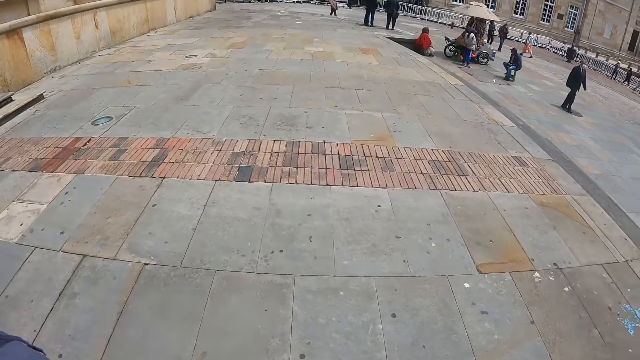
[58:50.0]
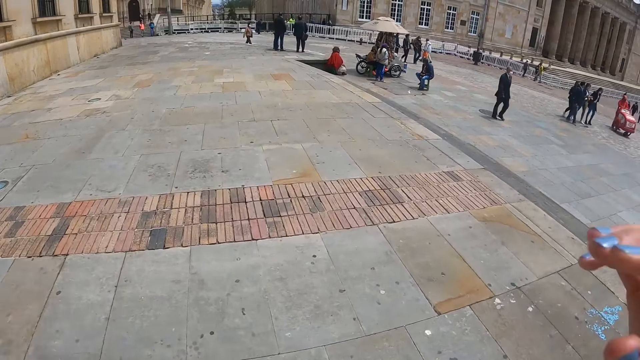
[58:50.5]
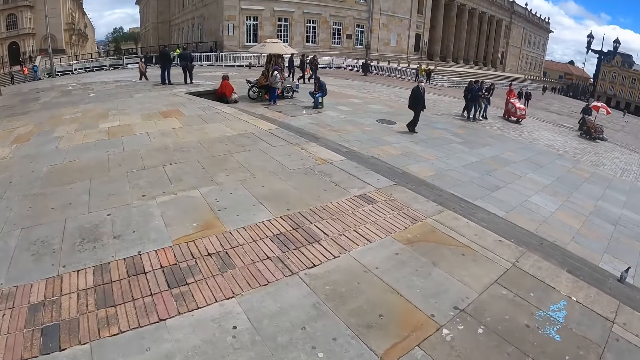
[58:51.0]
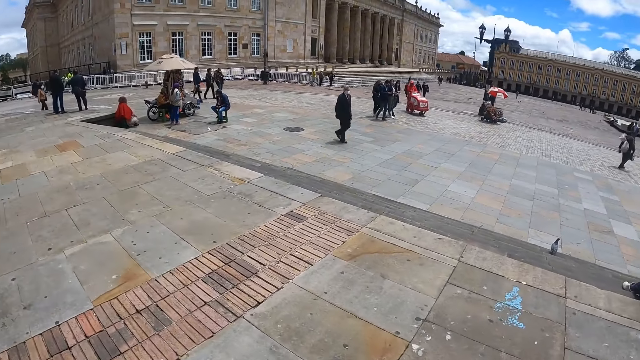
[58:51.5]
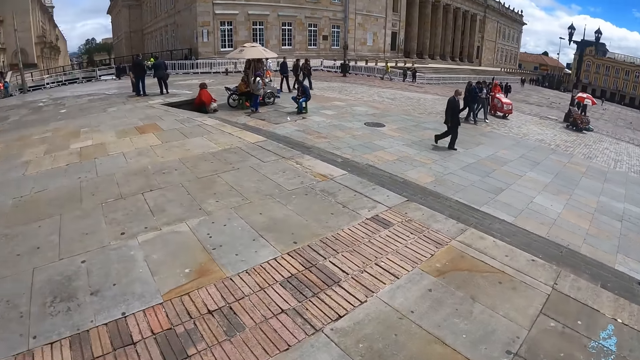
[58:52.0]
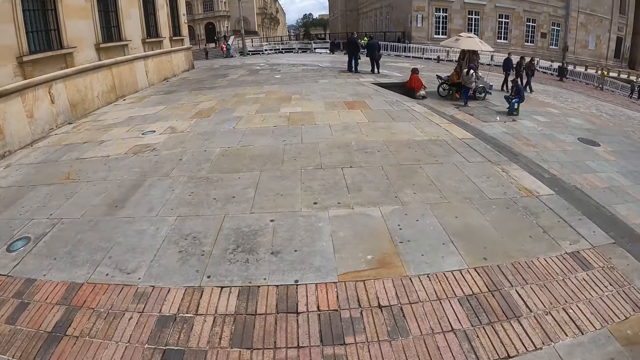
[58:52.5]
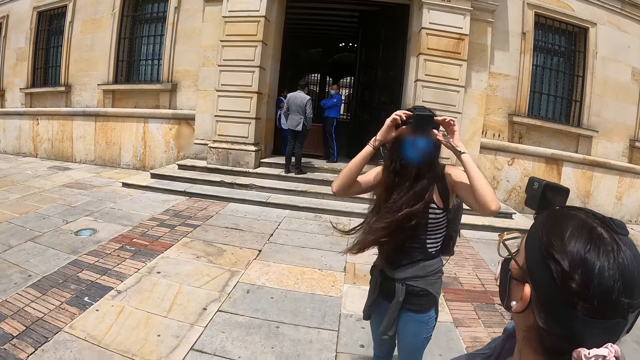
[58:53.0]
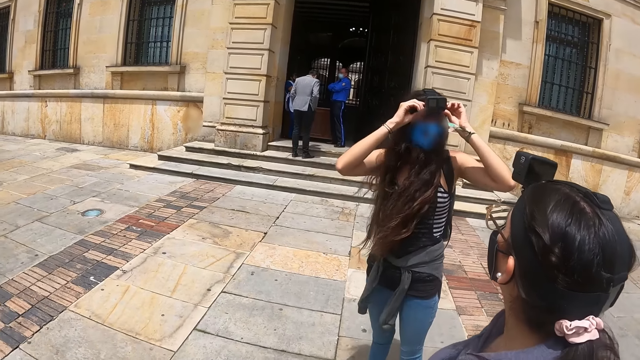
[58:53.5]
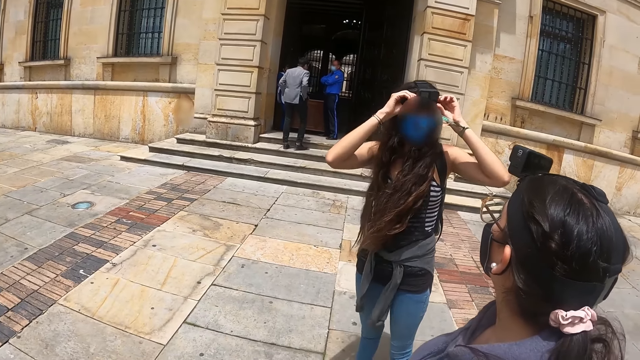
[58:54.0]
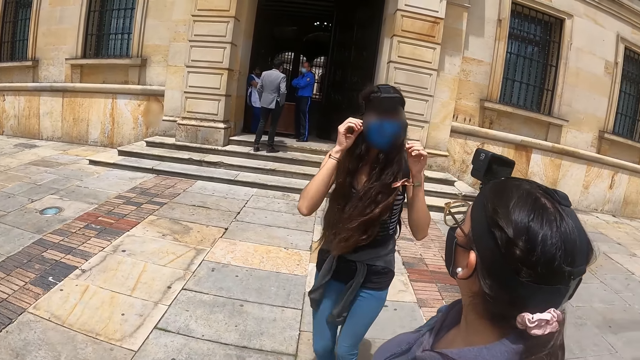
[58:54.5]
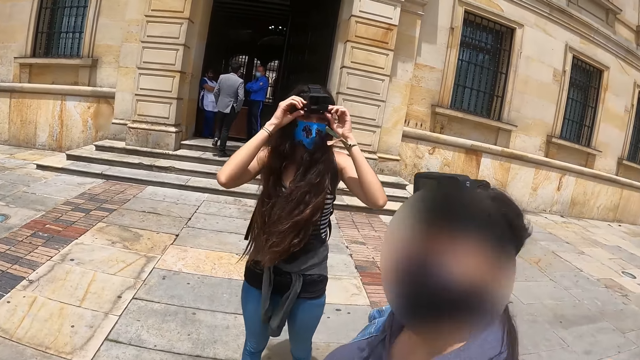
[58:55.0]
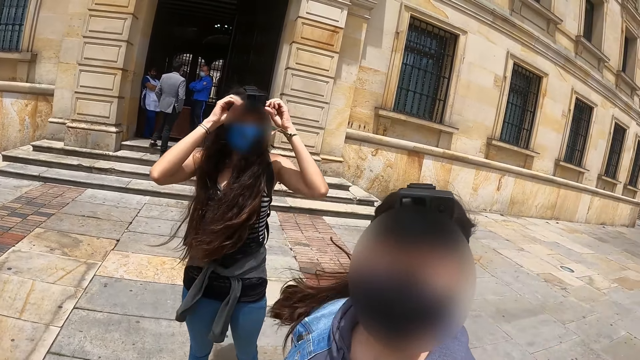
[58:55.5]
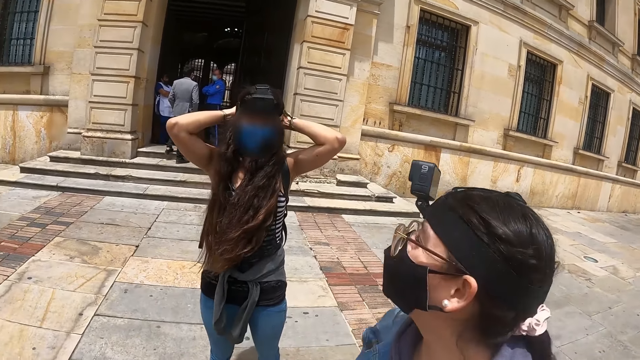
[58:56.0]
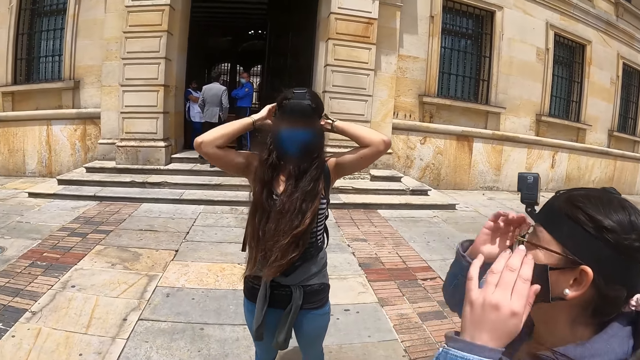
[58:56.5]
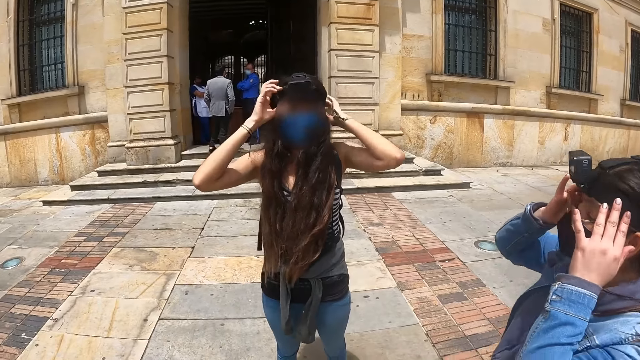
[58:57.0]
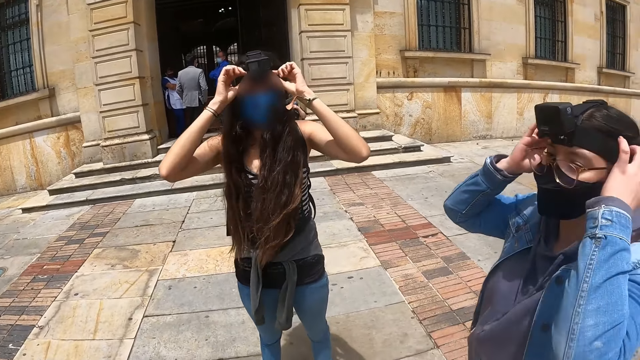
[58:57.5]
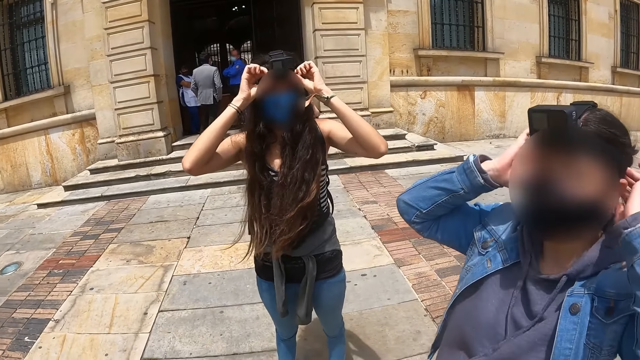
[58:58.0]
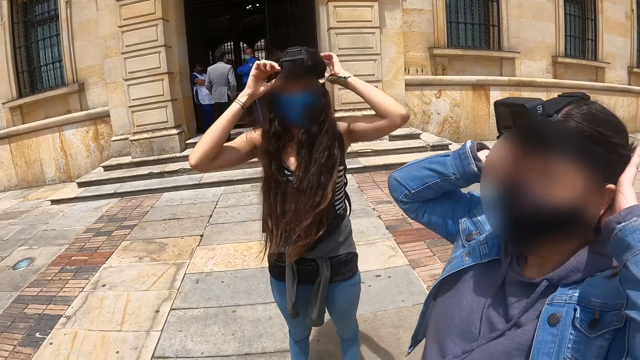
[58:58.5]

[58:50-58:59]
The camera wearer walks along the street. They look around the street.

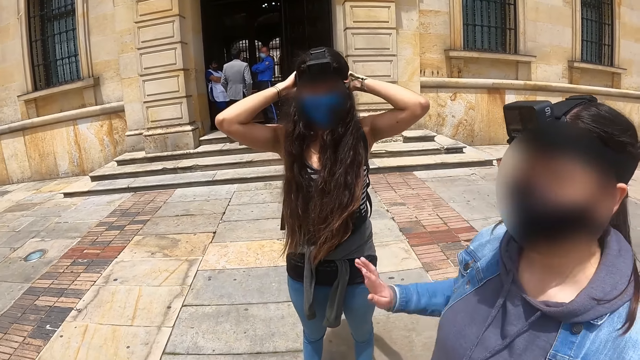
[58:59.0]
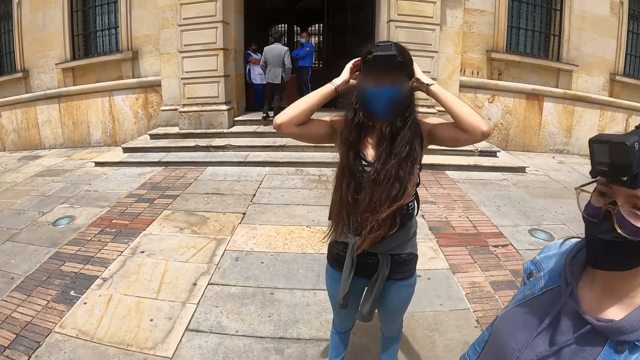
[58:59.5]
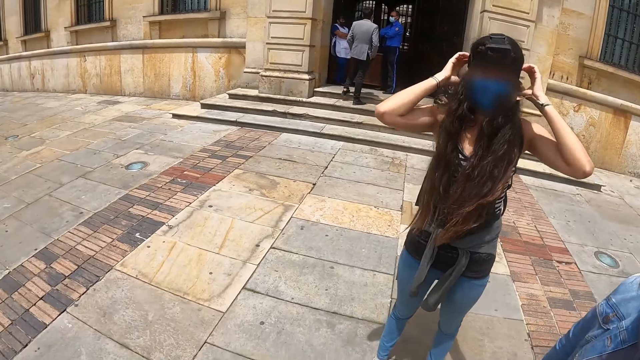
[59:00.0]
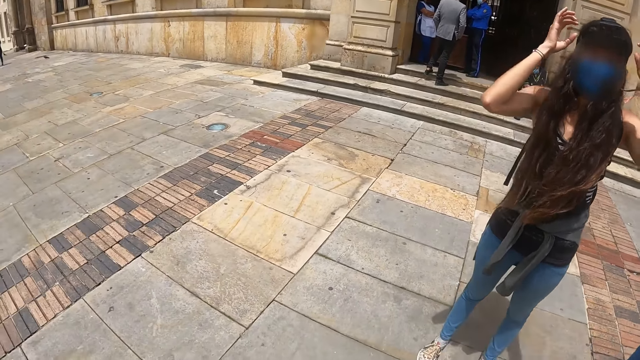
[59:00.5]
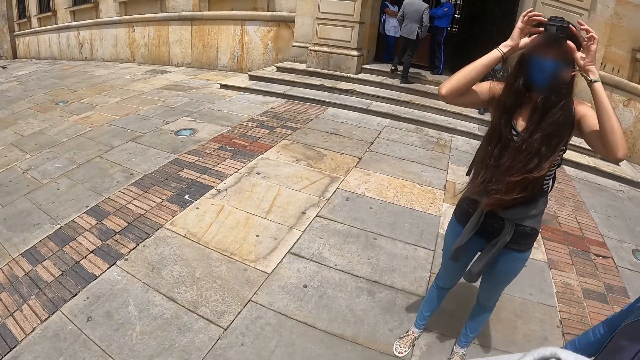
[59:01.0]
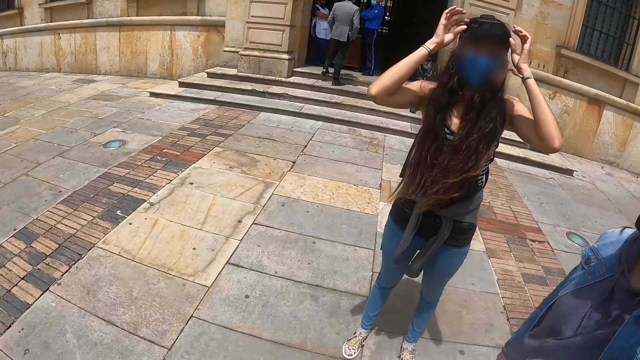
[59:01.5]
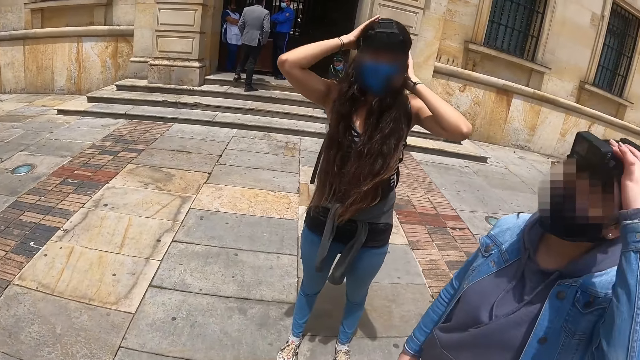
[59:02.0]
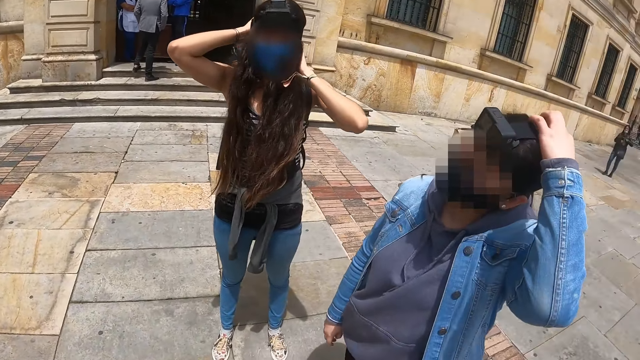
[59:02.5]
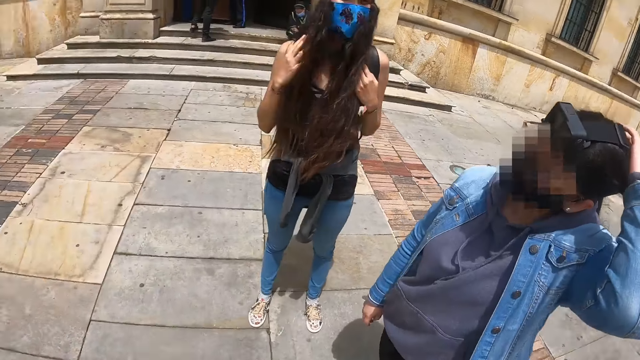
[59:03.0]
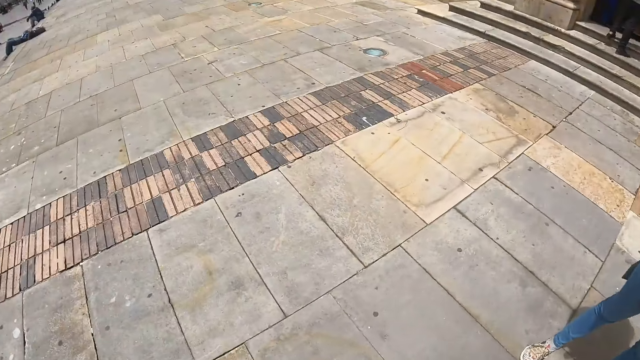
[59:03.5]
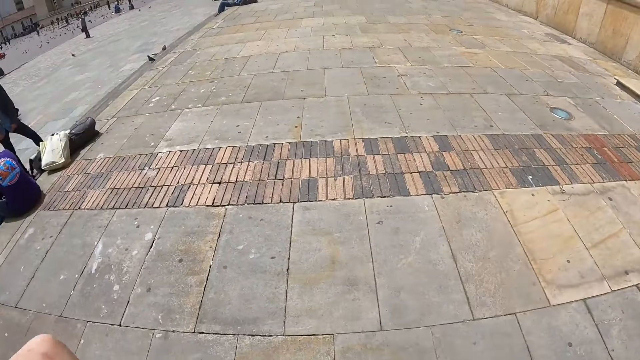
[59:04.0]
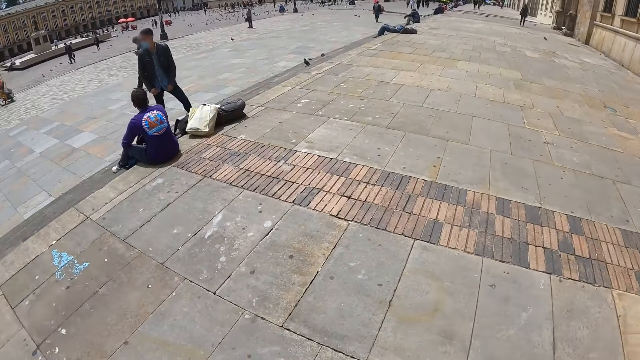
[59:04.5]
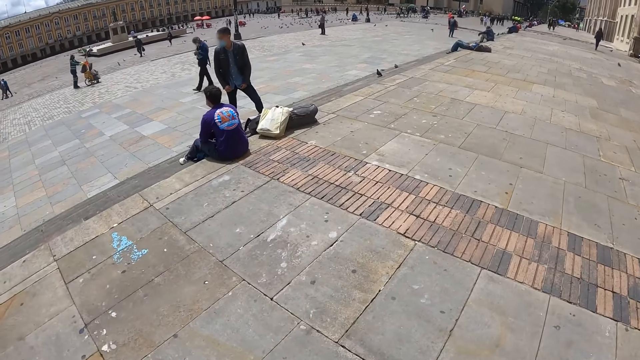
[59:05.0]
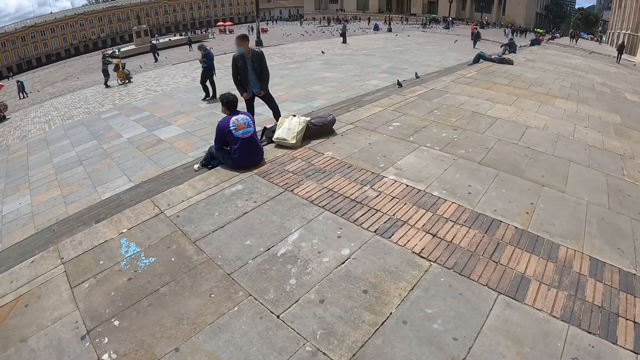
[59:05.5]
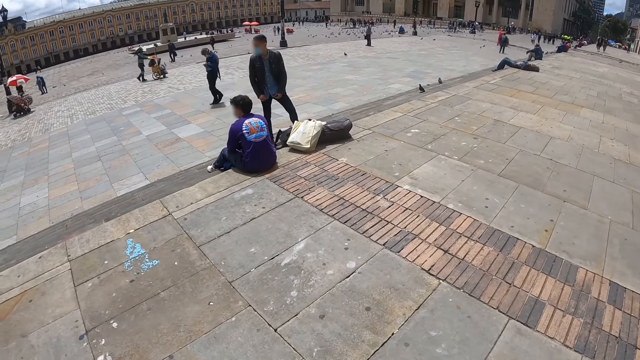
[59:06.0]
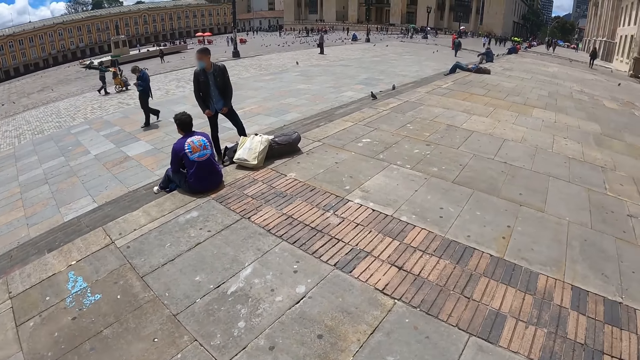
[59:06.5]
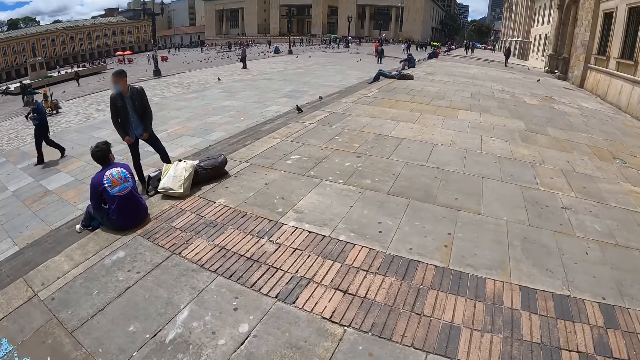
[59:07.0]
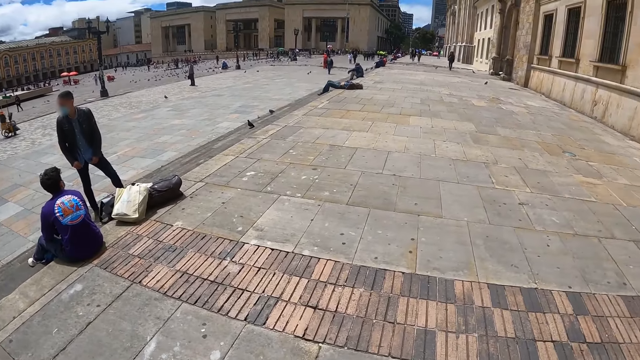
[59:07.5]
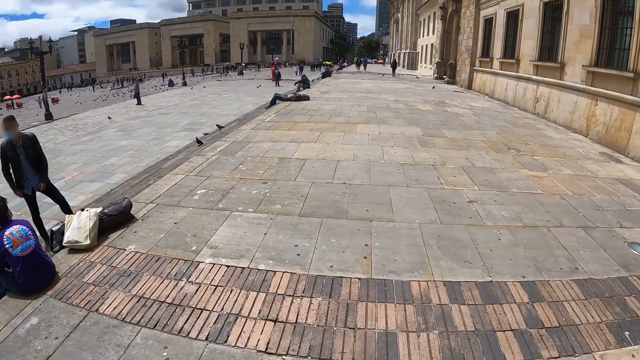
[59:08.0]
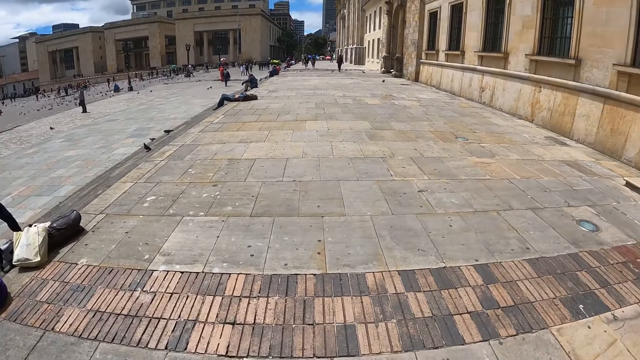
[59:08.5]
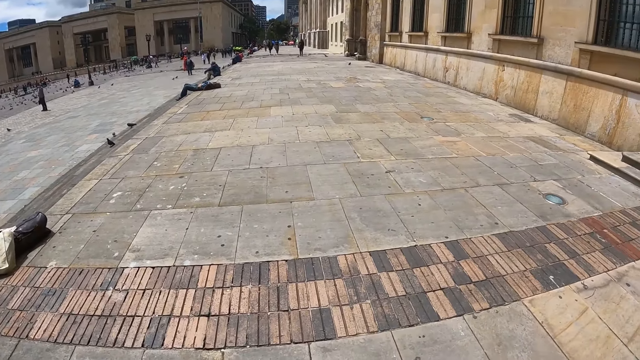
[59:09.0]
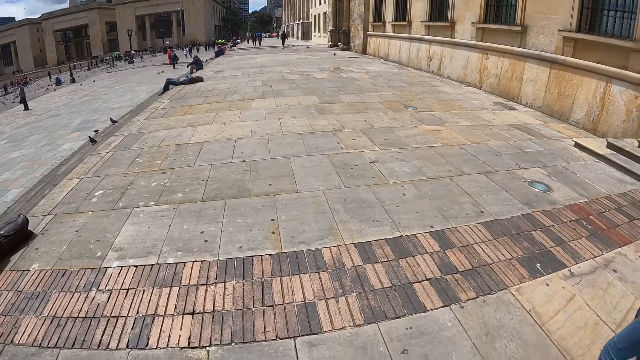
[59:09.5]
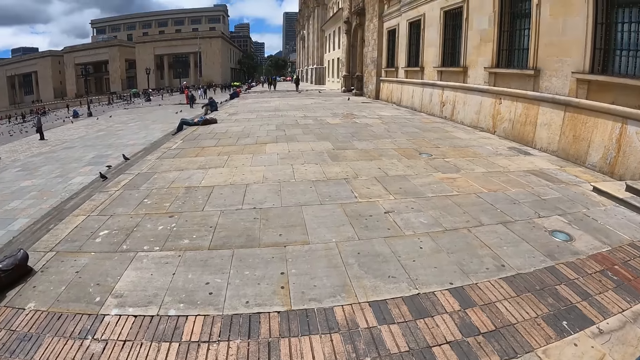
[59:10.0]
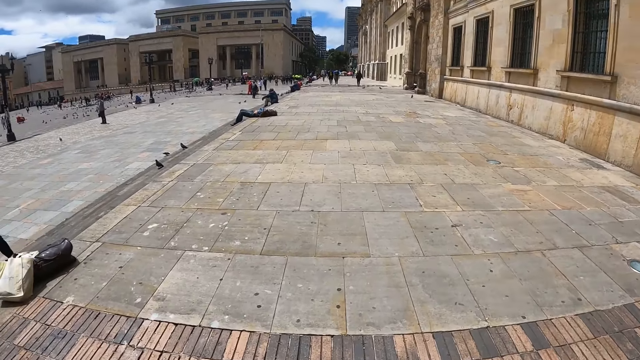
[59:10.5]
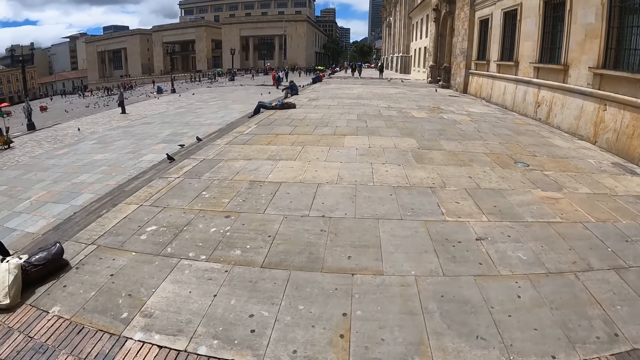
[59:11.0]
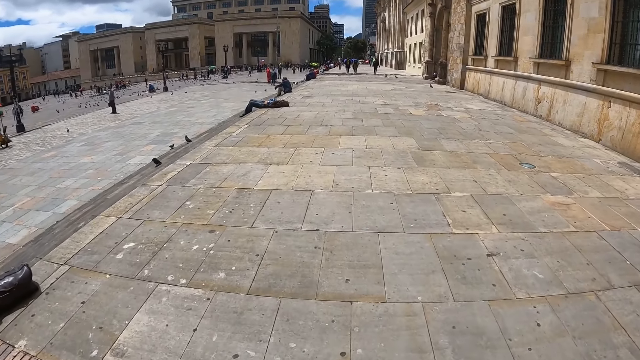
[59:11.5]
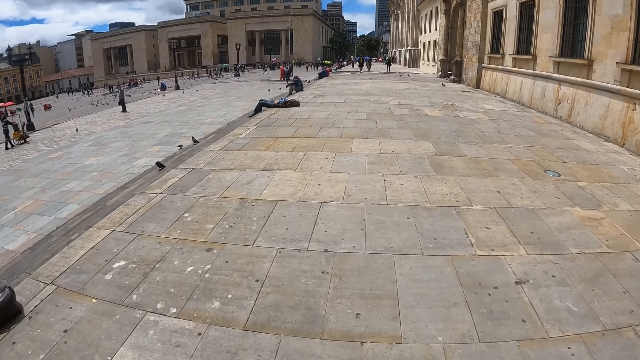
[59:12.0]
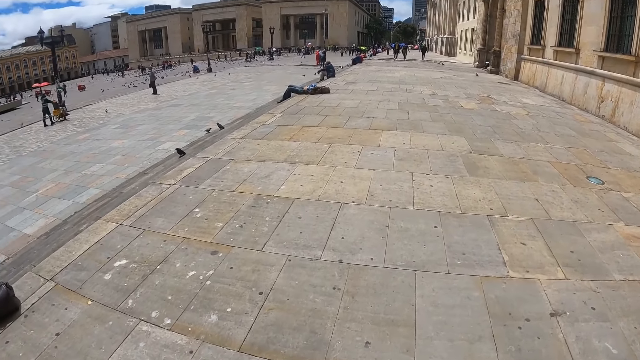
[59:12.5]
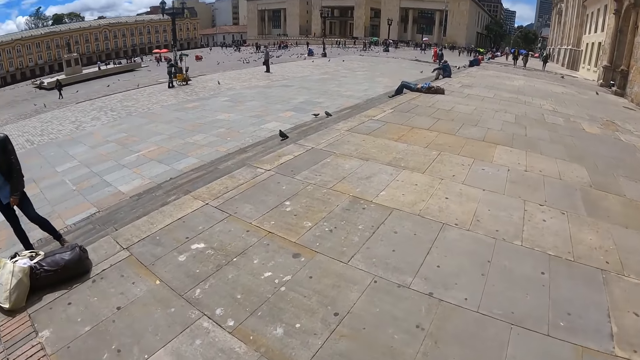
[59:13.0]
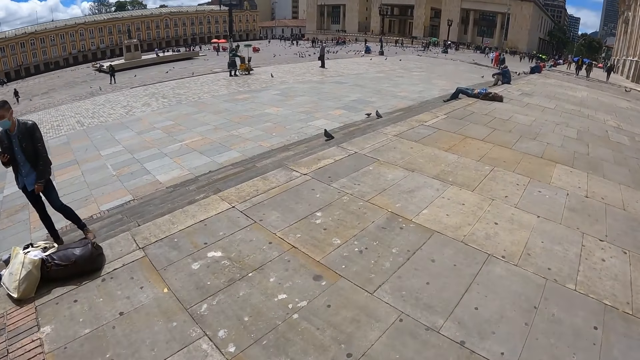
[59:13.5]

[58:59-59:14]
The camera wearer moves his hand. He looks around the street. He walks along the street.
